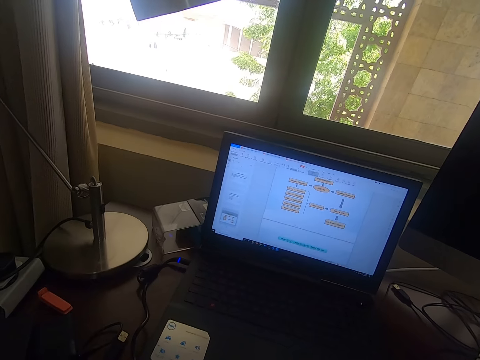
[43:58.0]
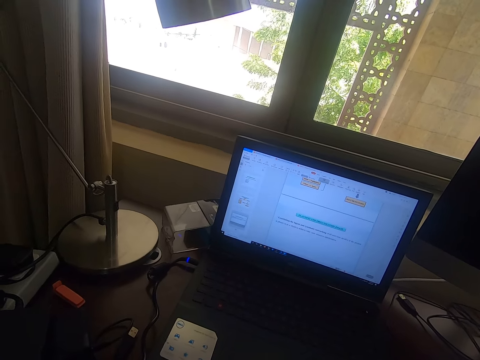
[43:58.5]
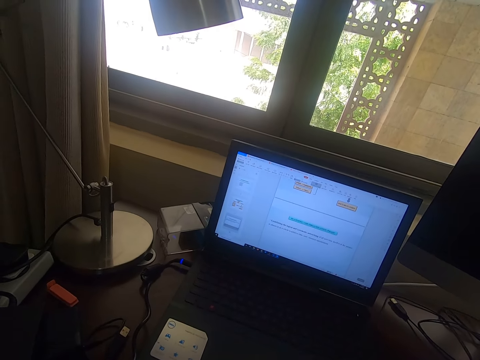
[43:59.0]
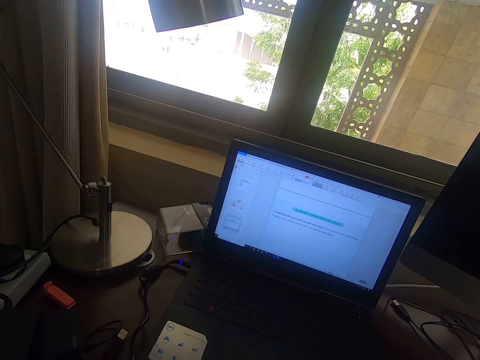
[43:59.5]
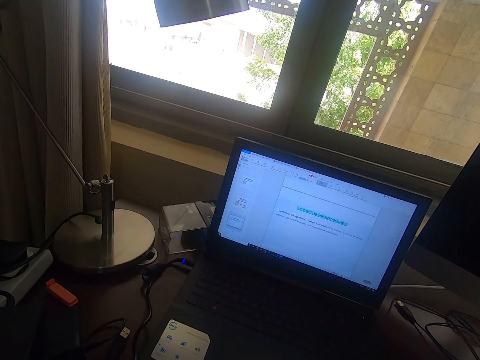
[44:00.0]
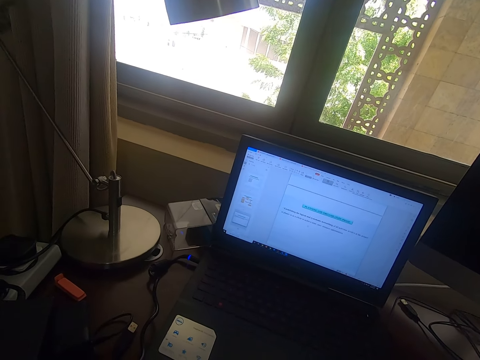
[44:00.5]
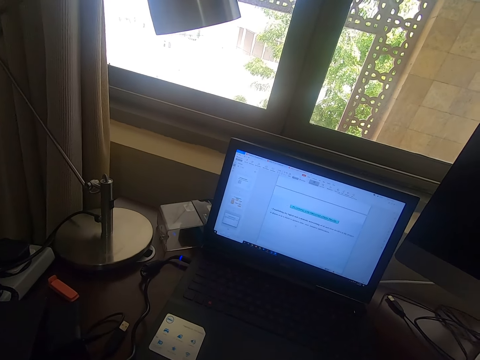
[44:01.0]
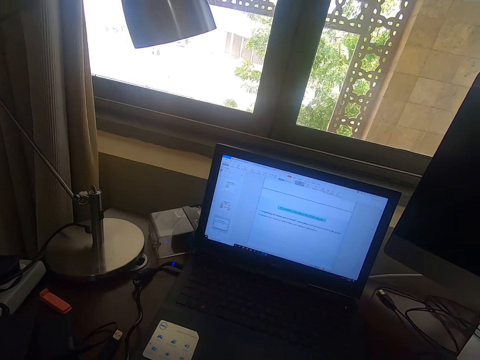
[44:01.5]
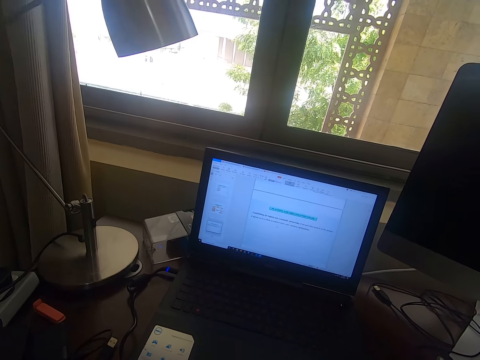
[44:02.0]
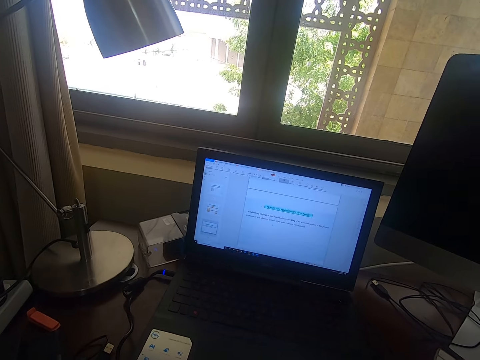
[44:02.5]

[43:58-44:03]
The camera wearer scrolls on a laptop.

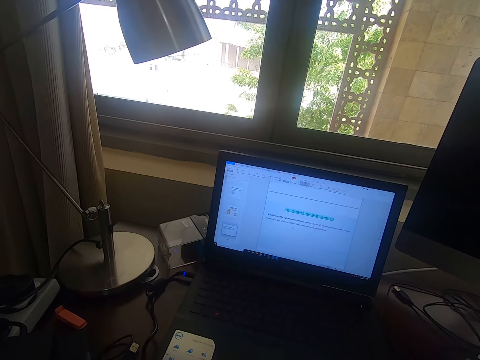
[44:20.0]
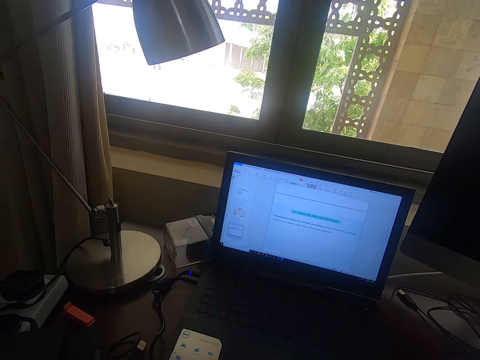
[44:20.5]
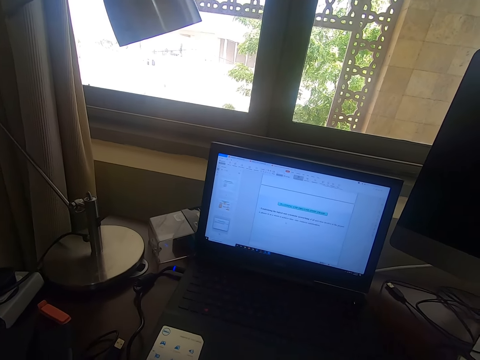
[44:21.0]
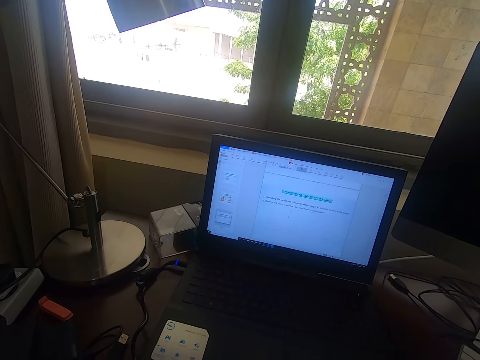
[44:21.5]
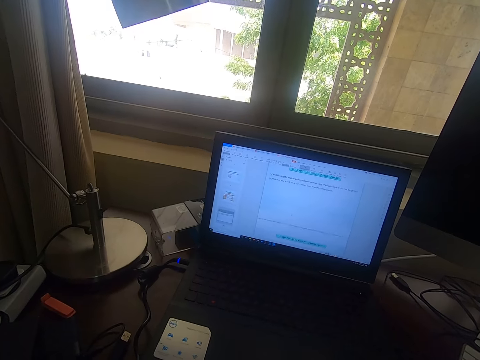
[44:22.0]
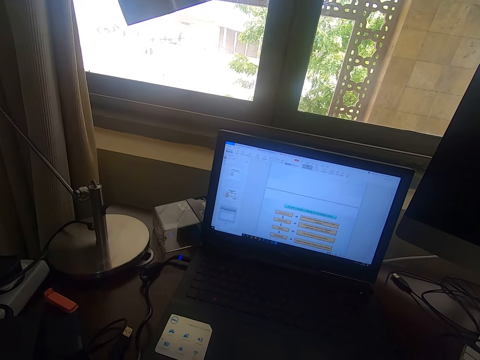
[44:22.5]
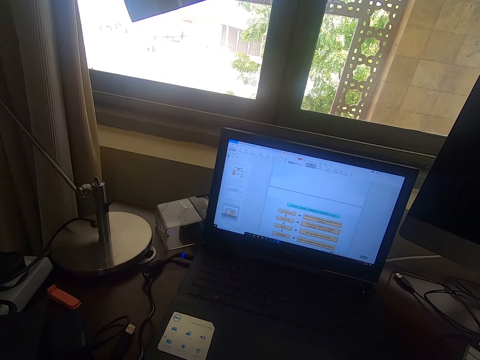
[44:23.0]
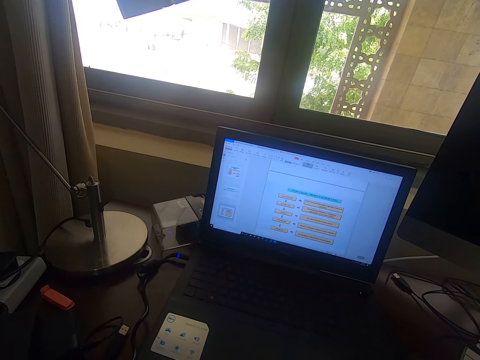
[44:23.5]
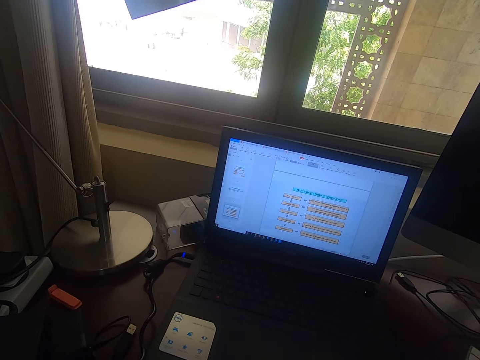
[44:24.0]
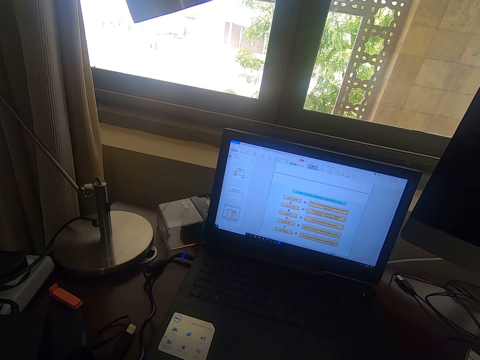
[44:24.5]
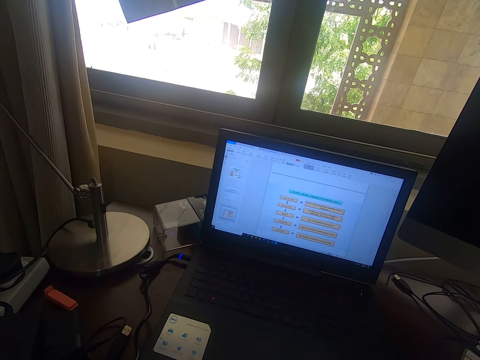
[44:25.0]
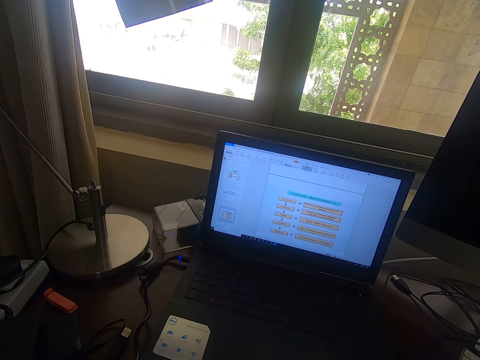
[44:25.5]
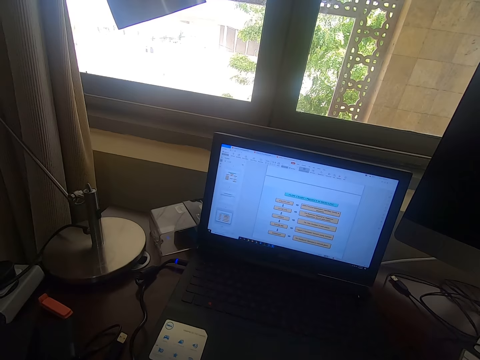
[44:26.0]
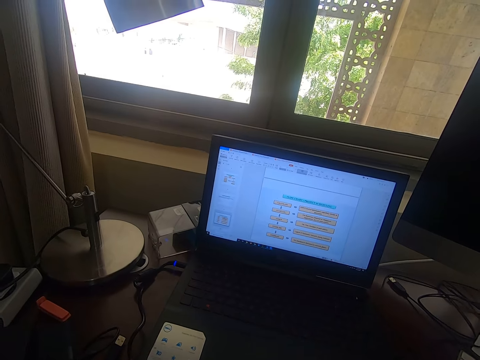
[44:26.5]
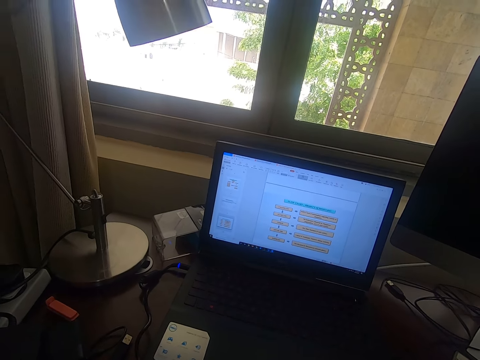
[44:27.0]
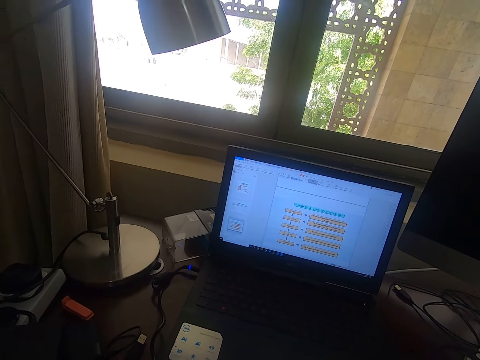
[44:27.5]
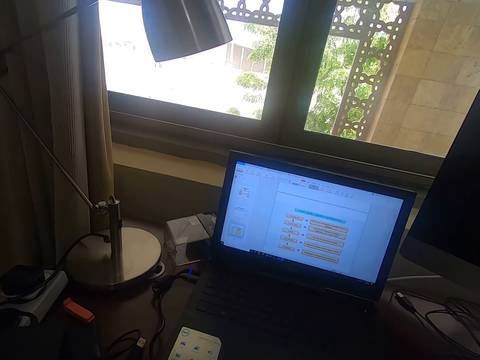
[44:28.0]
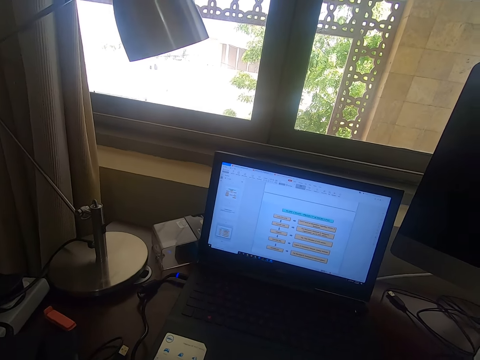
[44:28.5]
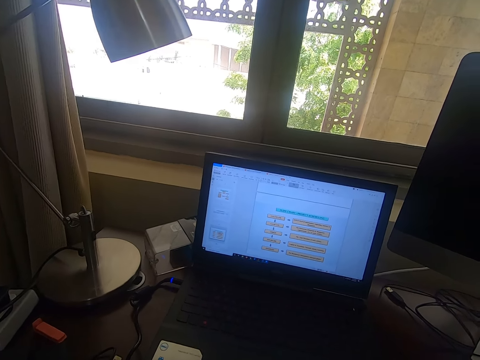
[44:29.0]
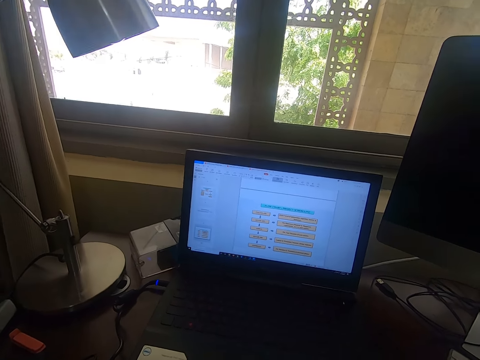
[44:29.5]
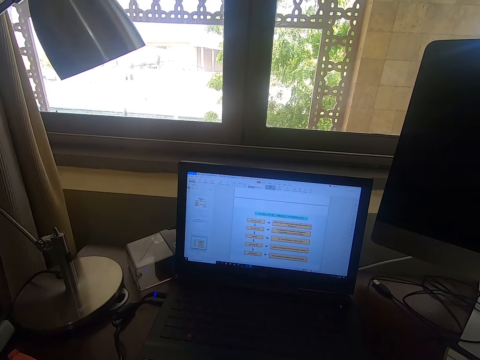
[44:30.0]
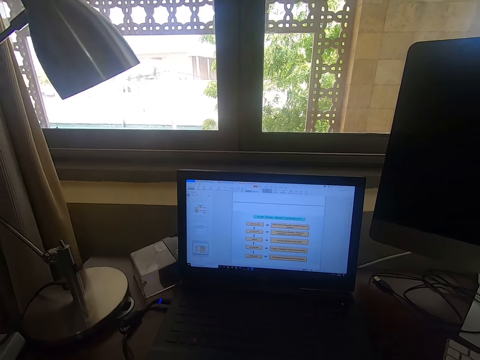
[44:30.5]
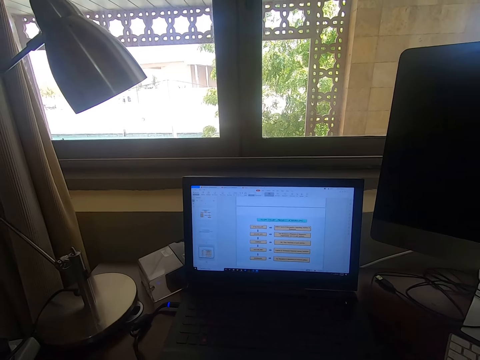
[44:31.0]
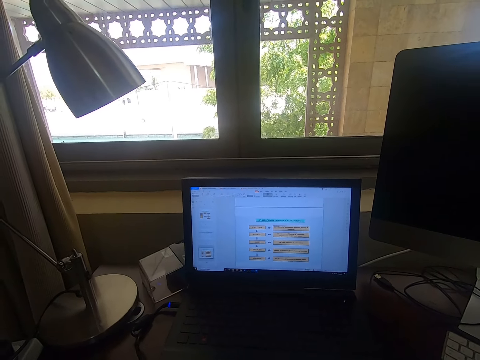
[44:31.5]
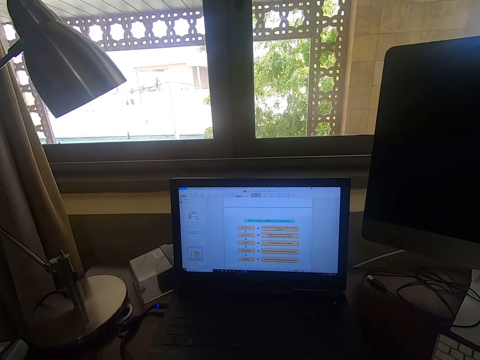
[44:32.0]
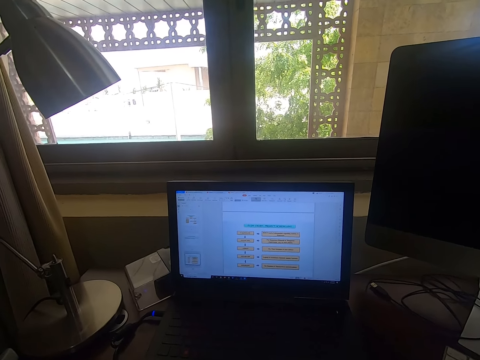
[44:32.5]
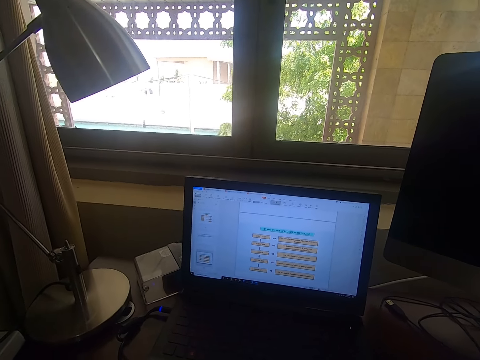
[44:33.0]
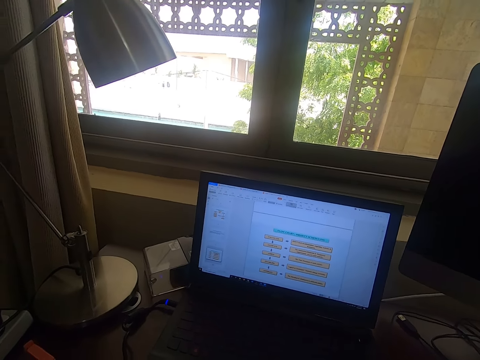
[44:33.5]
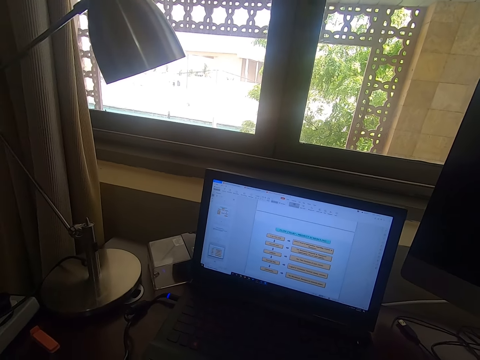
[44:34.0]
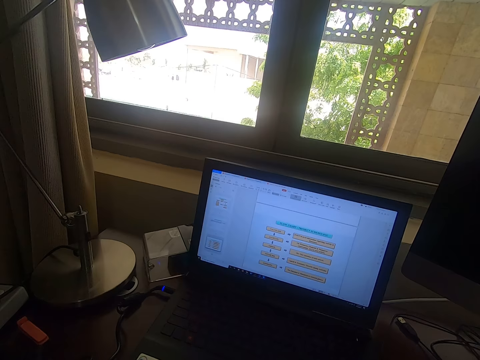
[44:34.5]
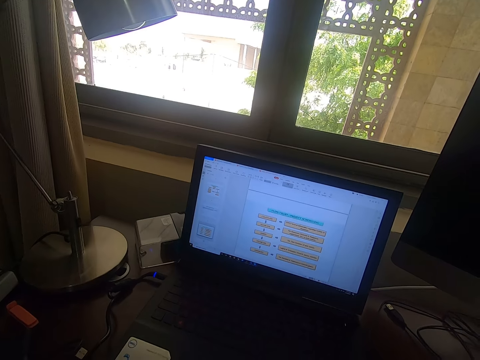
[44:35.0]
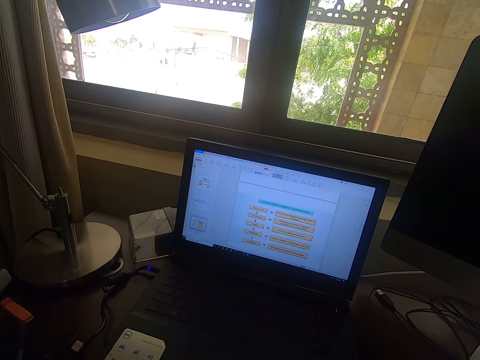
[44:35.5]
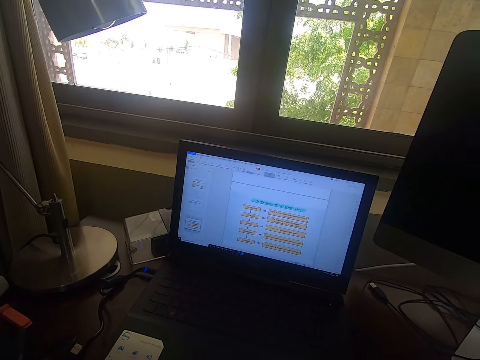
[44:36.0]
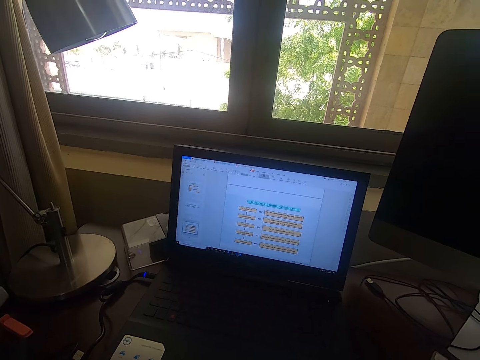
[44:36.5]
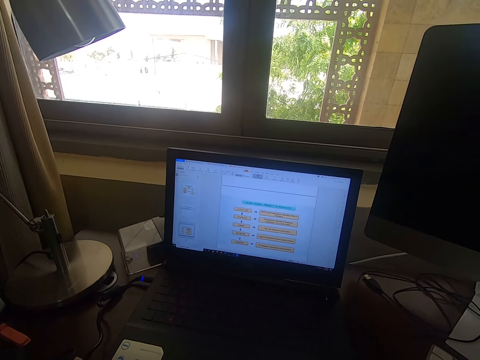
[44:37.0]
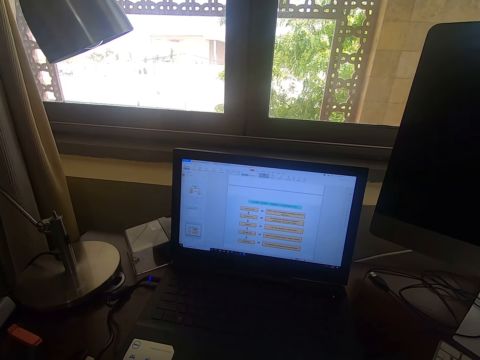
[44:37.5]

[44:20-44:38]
The camera wearer scrolls on a laptop. They scroll the mouse. They clear the throat. They look around.

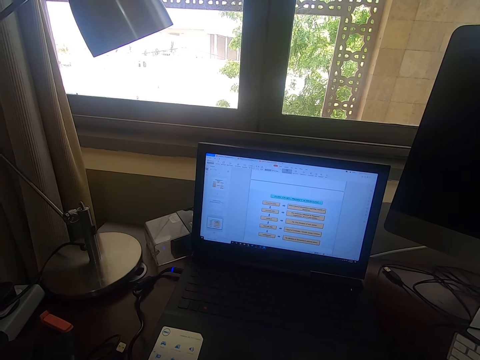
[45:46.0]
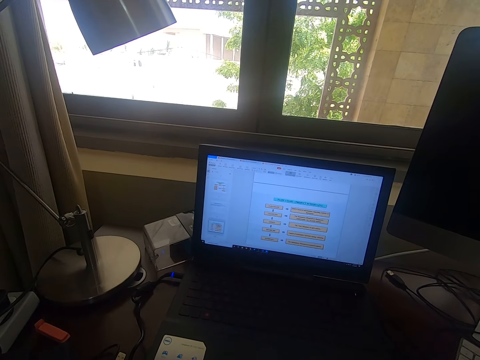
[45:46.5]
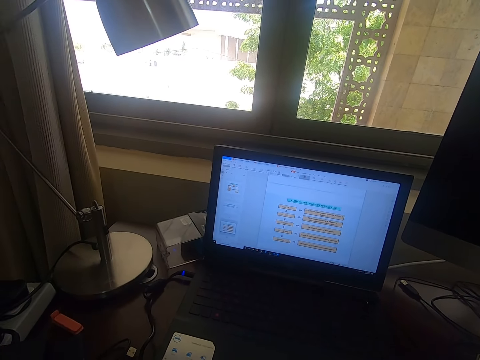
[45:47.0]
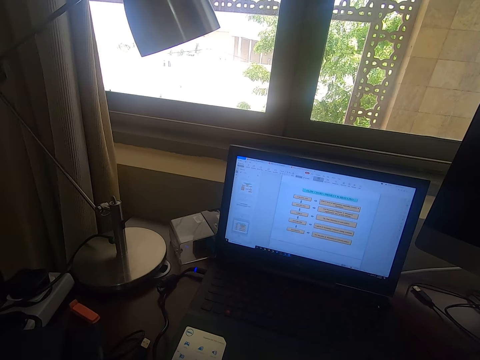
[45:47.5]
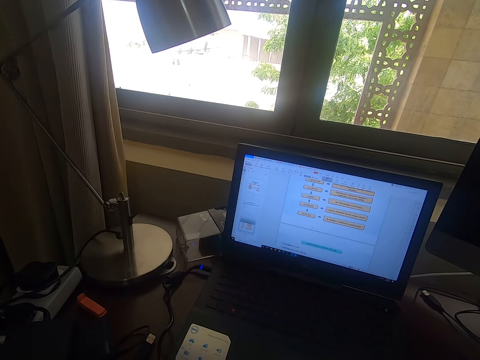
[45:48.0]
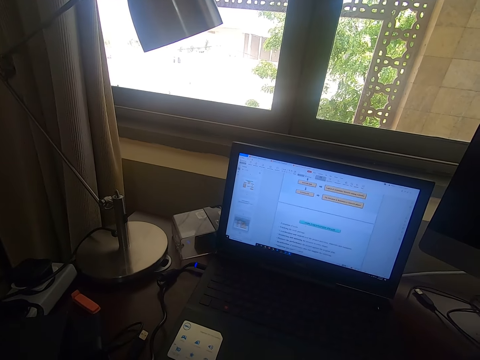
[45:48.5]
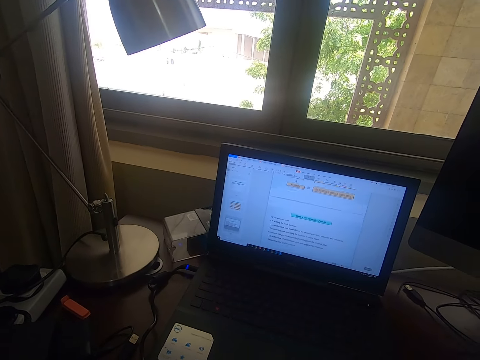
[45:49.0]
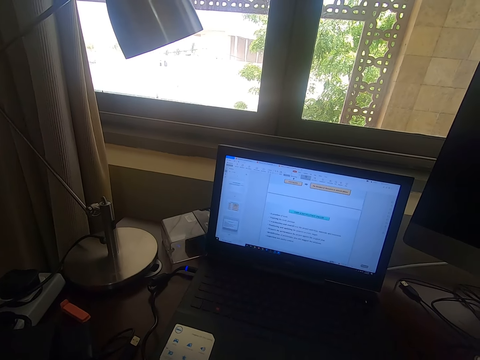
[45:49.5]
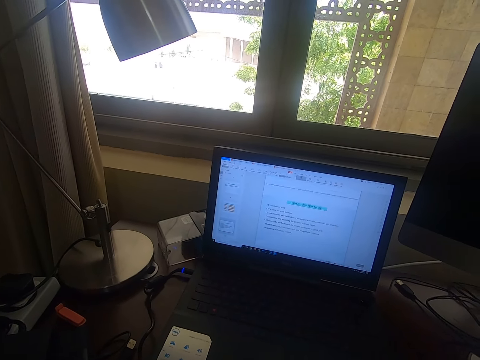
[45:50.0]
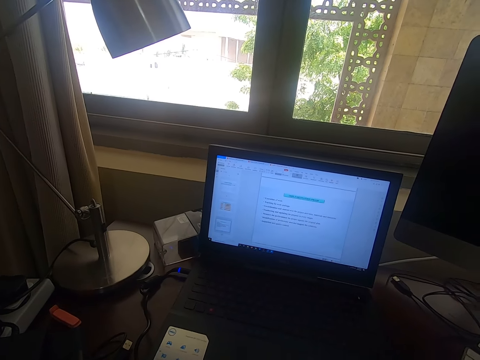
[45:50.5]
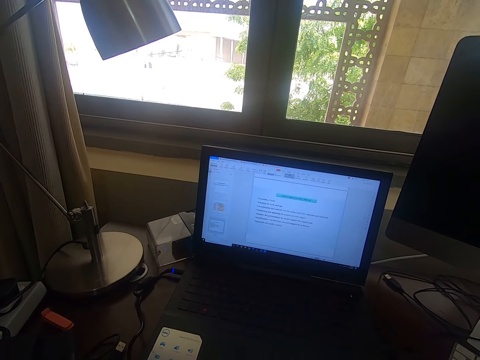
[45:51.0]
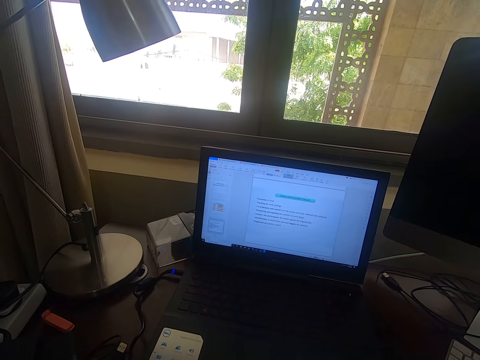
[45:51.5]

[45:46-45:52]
The camera wearer scrolls on a laptop. They scroll the mouse.
